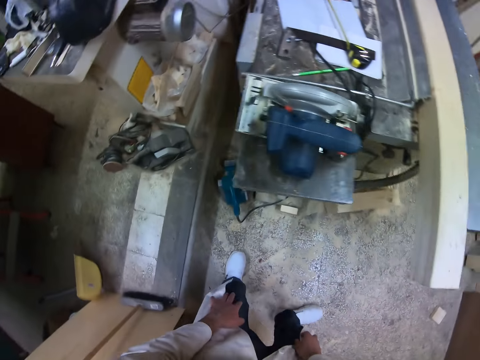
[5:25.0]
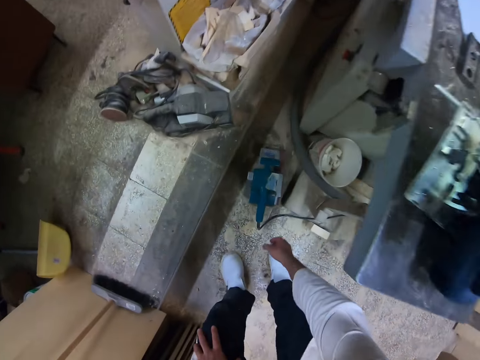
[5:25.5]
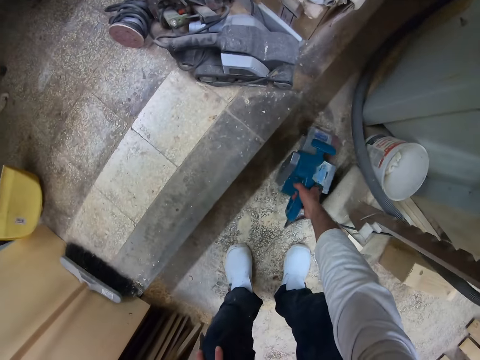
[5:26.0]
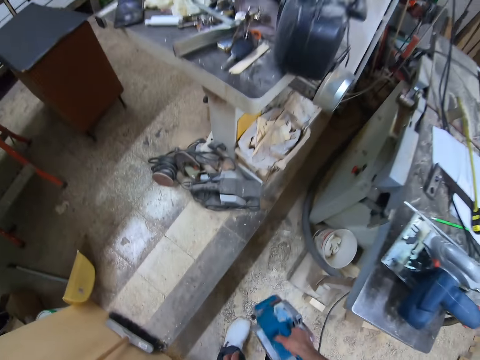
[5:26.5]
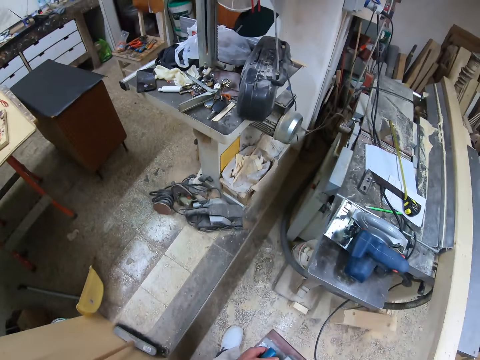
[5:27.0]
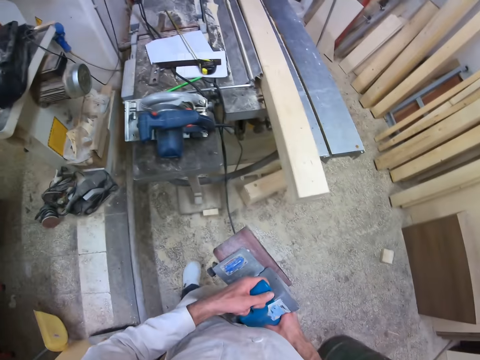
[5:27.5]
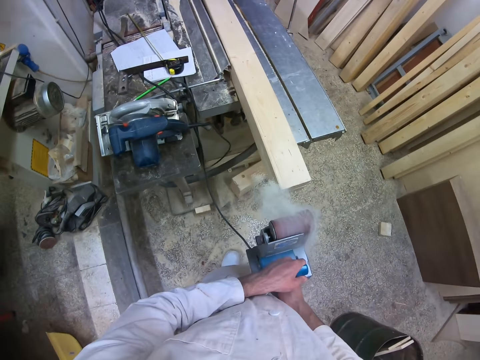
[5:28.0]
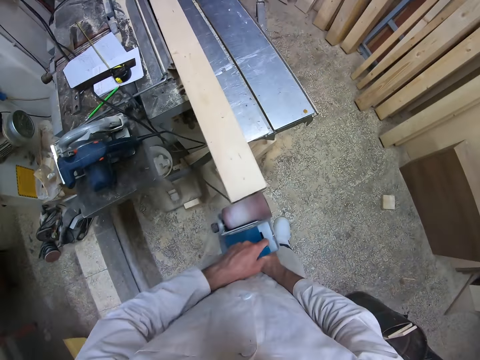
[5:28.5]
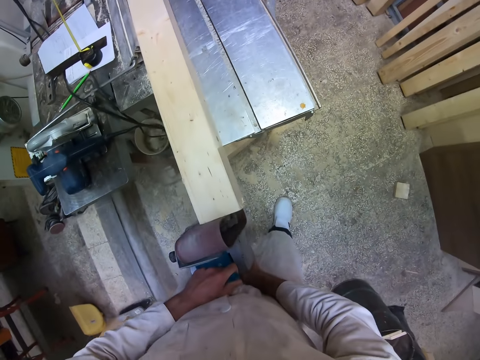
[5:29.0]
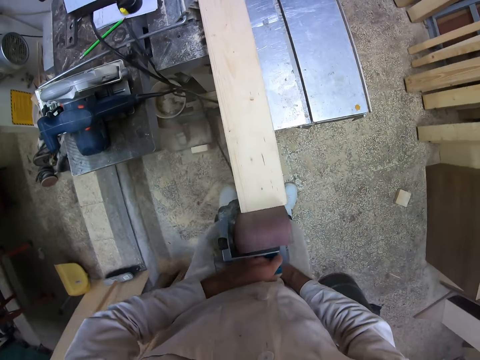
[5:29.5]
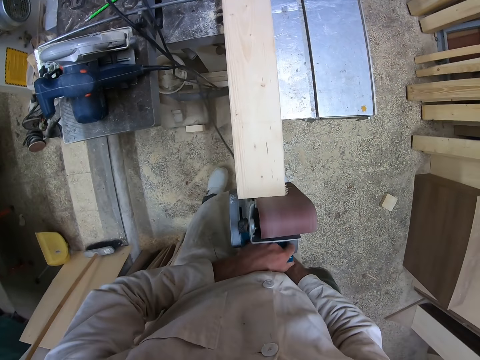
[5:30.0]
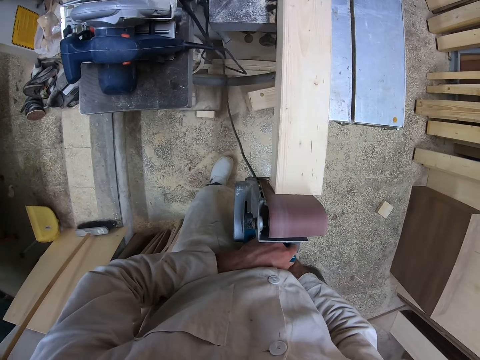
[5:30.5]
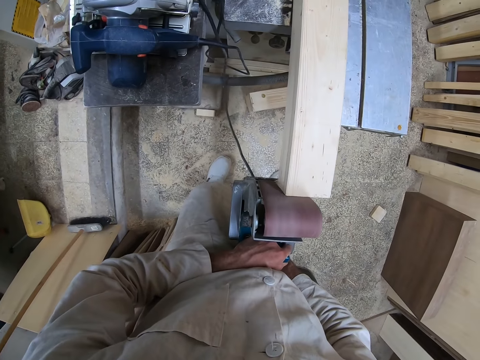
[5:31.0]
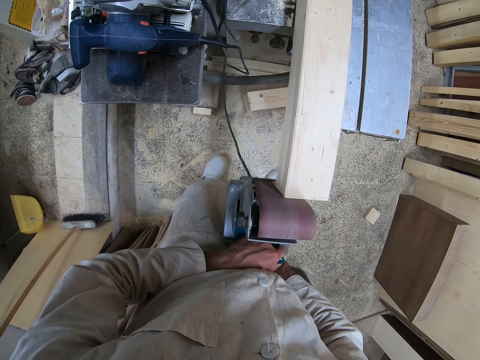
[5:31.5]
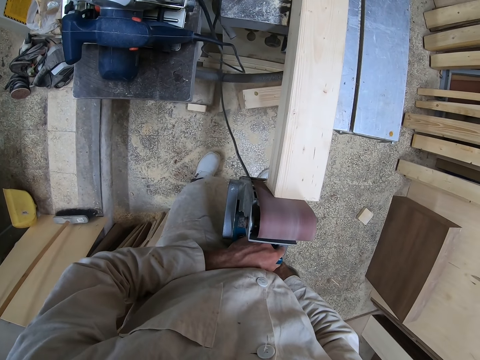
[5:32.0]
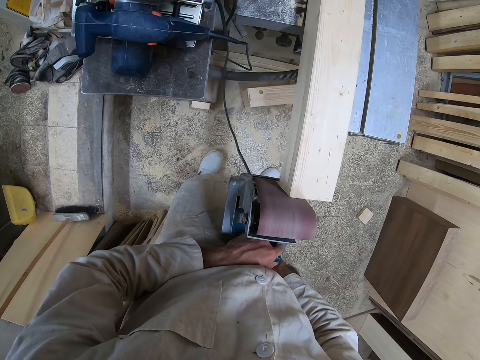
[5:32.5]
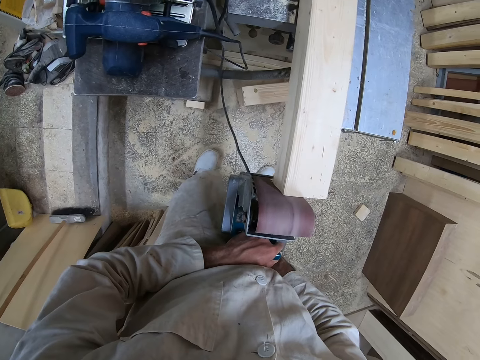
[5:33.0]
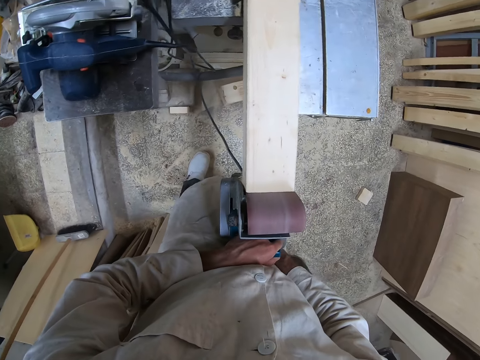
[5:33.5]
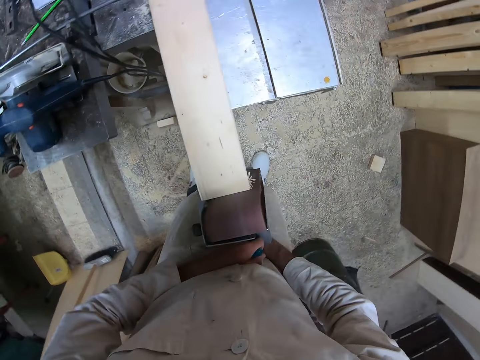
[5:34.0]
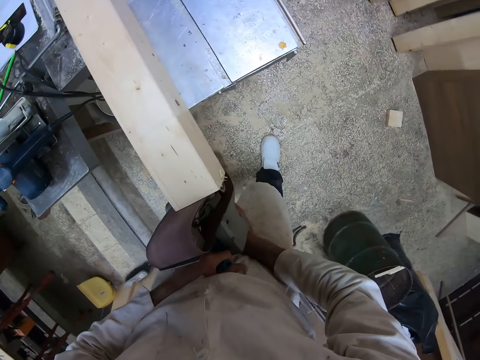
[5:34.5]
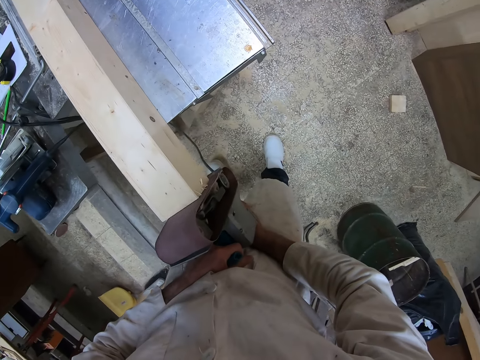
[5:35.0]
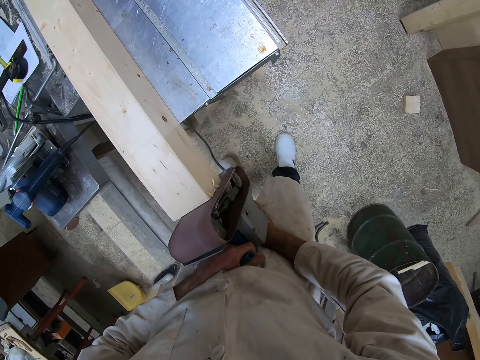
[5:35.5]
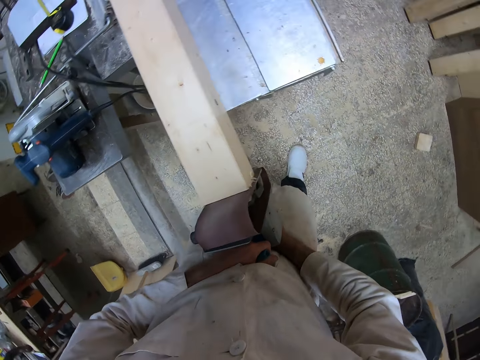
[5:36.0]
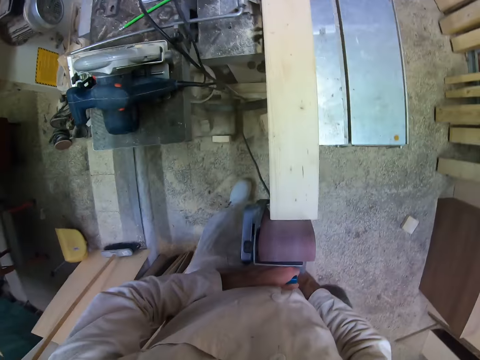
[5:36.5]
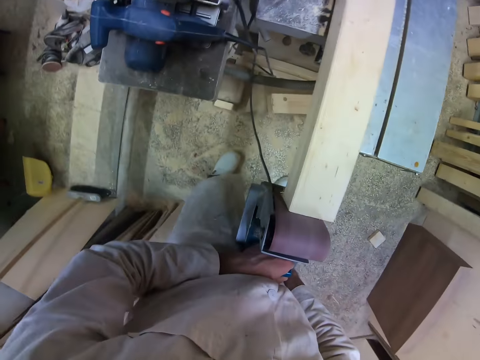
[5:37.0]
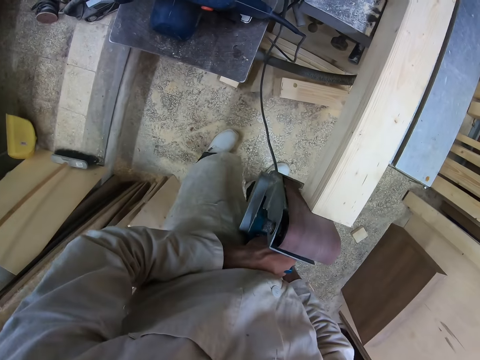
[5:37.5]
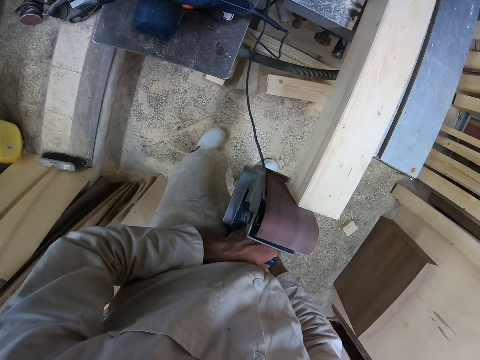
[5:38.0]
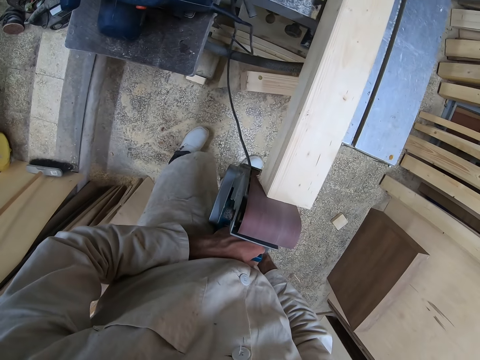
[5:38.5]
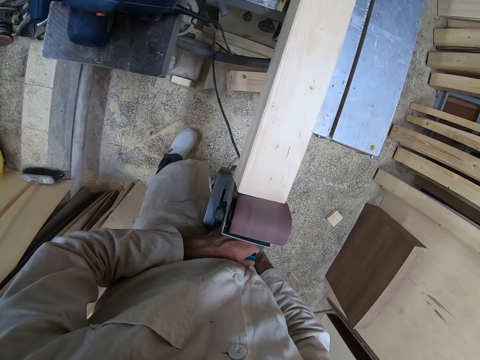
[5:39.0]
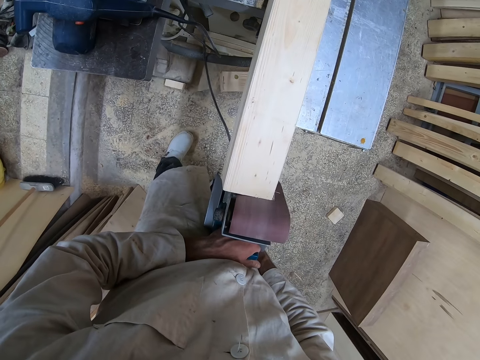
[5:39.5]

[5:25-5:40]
The camera wearer stands up. He turns to the other side. He picks an electric sander from the floor with his right hand. He switches the electric sander on. He places the electric sander on the wood. He smoothens the piece of wood on the workshop table with the electric sander in both hands.

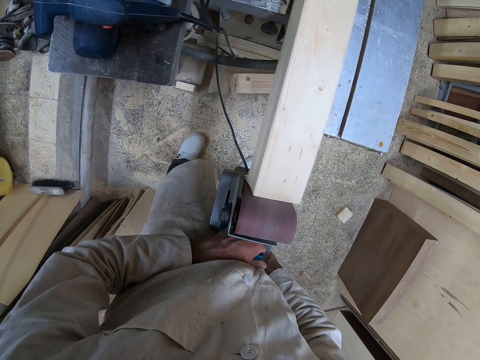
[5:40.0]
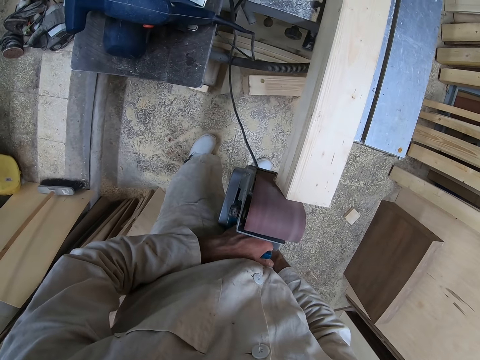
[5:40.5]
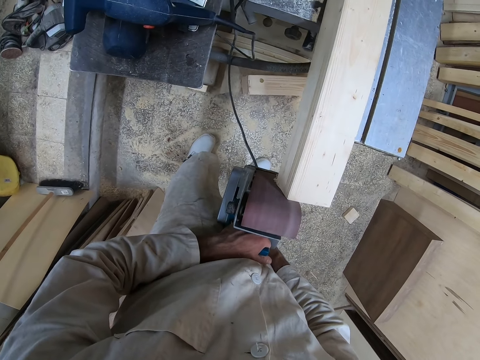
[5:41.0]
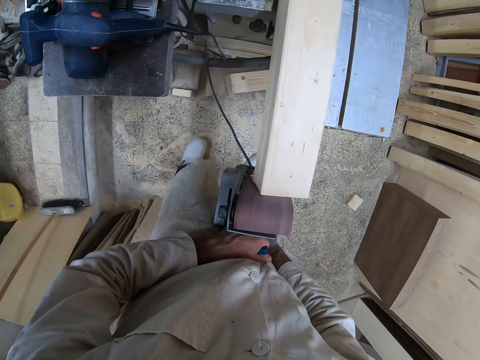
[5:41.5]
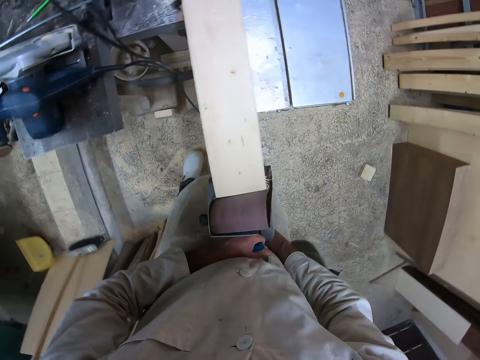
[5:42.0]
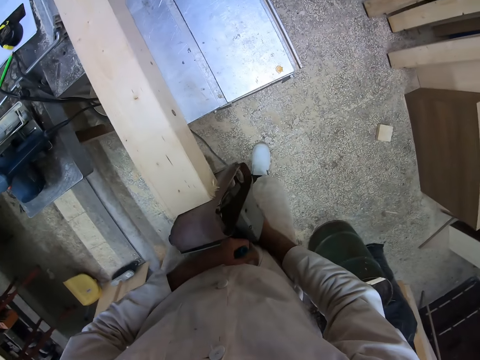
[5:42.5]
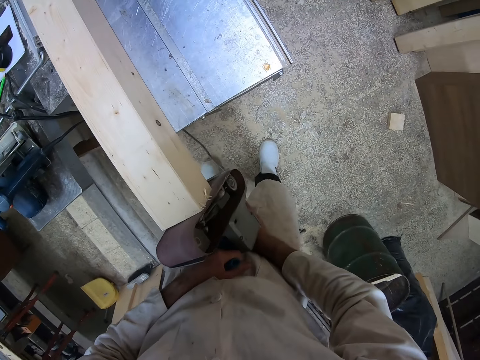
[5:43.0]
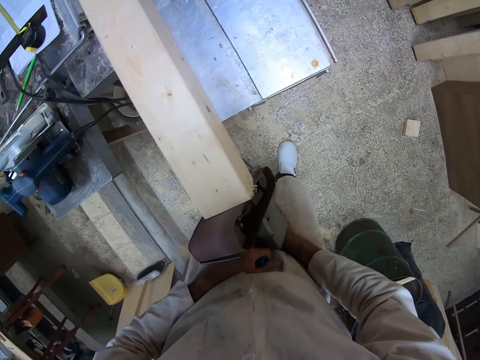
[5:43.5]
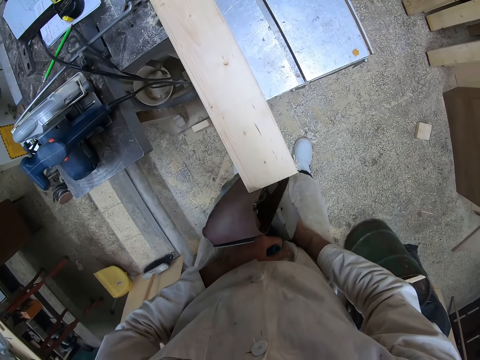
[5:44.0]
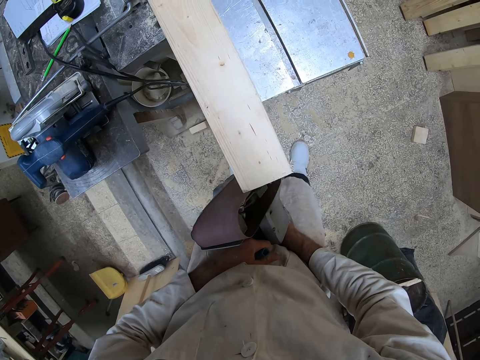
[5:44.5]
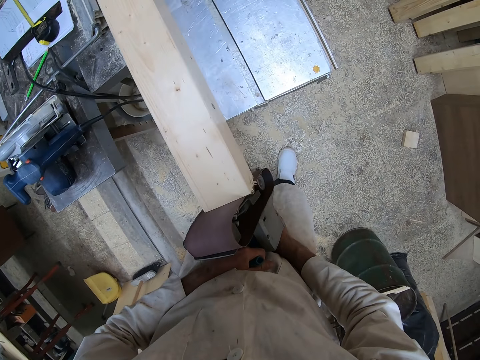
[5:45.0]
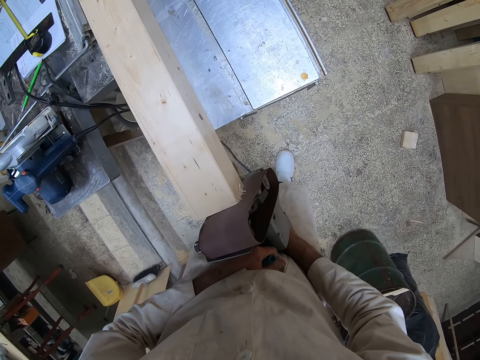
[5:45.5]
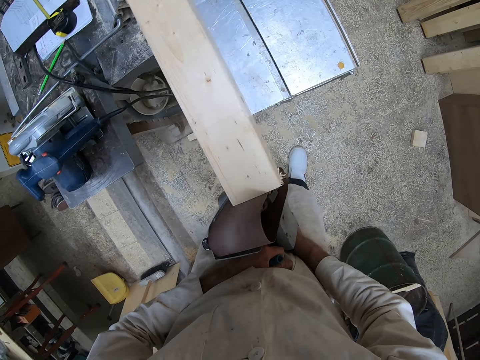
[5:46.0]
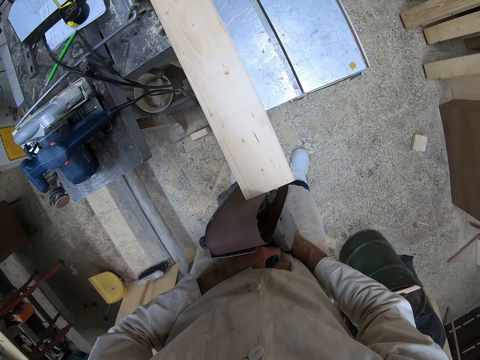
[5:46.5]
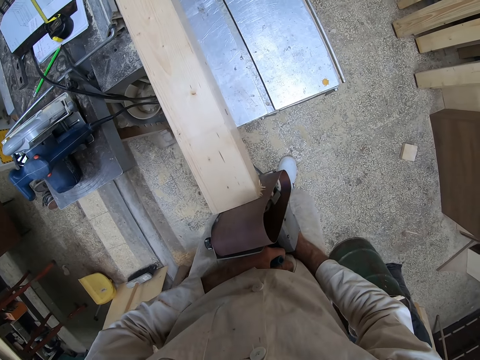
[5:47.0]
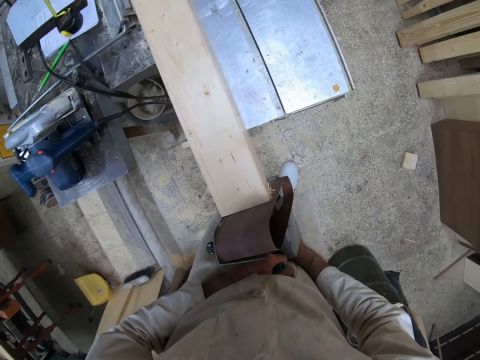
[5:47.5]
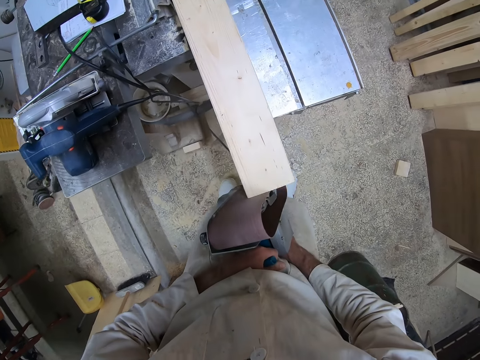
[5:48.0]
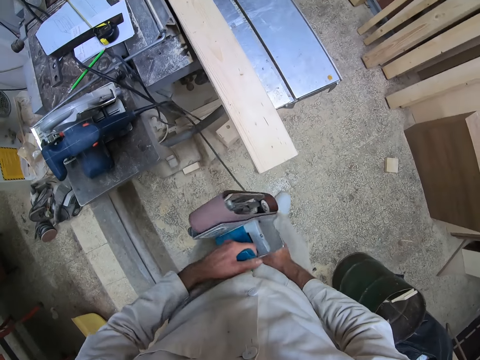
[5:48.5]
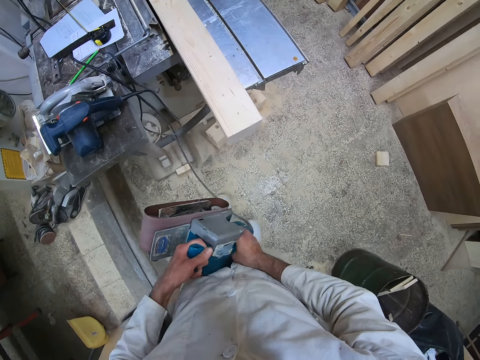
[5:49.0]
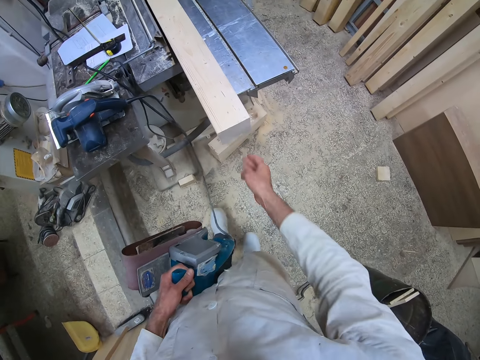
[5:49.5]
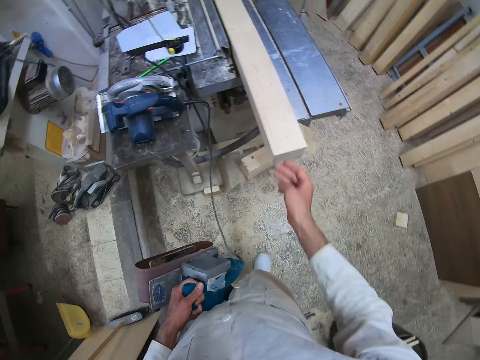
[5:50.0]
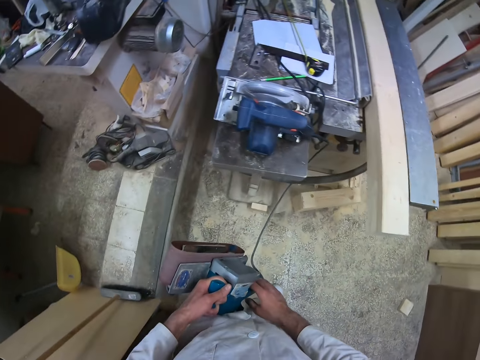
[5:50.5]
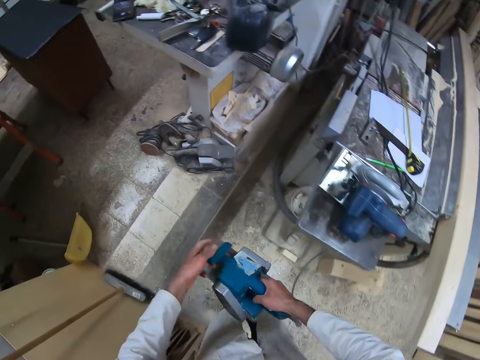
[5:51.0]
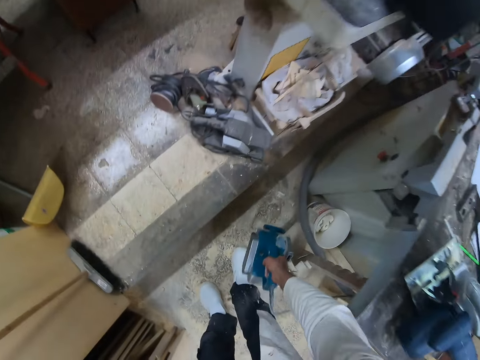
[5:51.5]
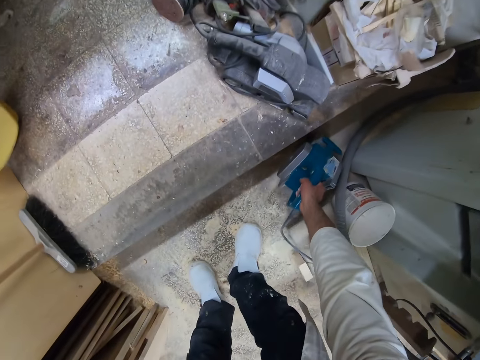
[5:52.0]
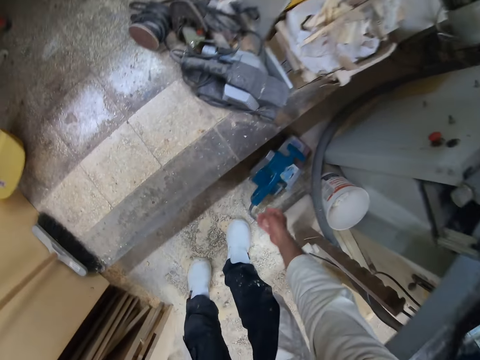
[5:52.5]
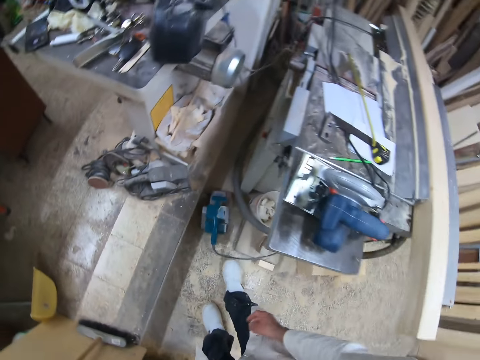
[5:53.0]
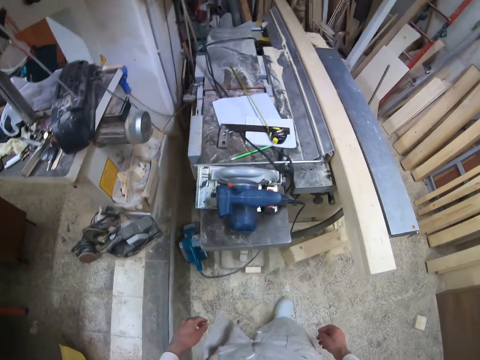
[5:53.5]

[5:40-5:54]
The camera wearer removes the wood smoothing machine or electric sander from the wood. He touches the piece of wood with his right hand. He holds the wood smoothing machine with both hands. He passes the electric sander from his left hand to his right hand. He places the electric sander on the floor with his right hand.
